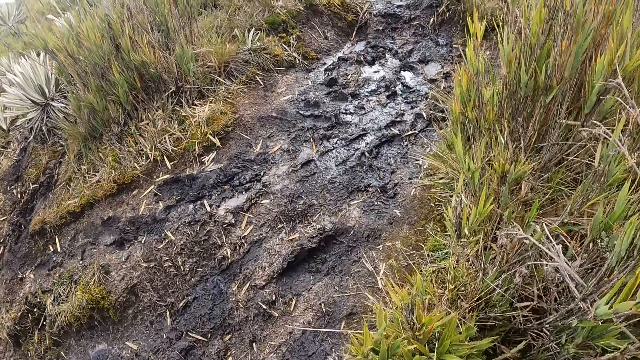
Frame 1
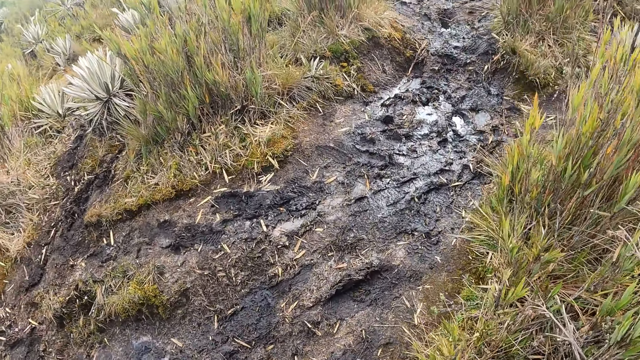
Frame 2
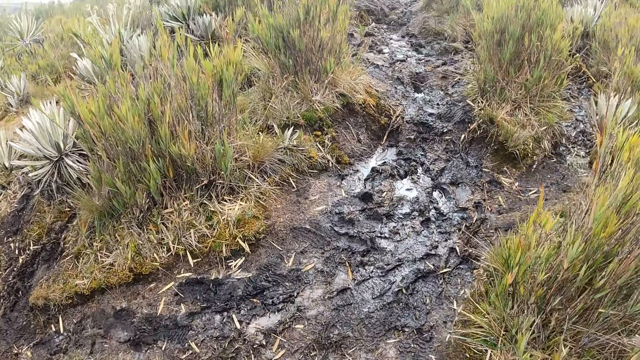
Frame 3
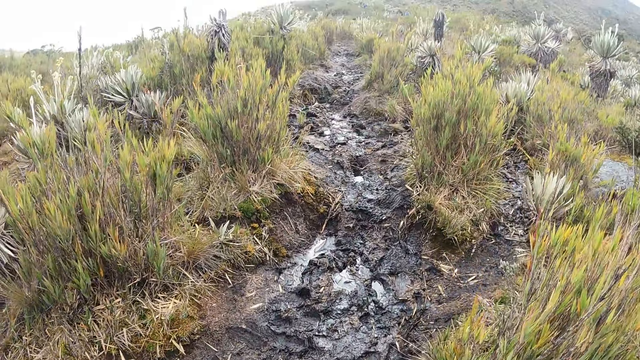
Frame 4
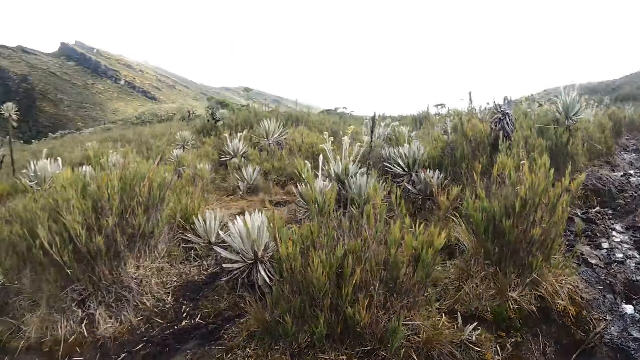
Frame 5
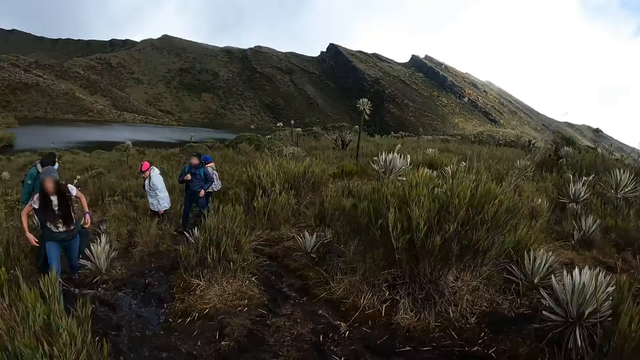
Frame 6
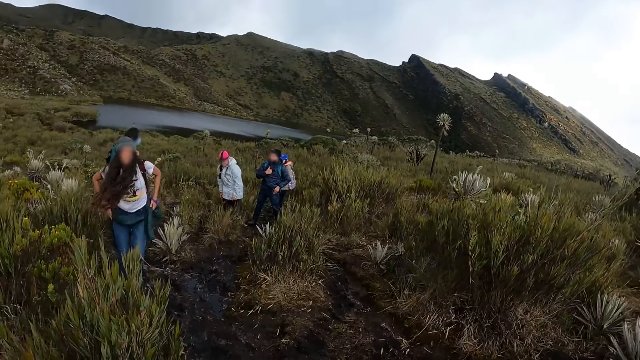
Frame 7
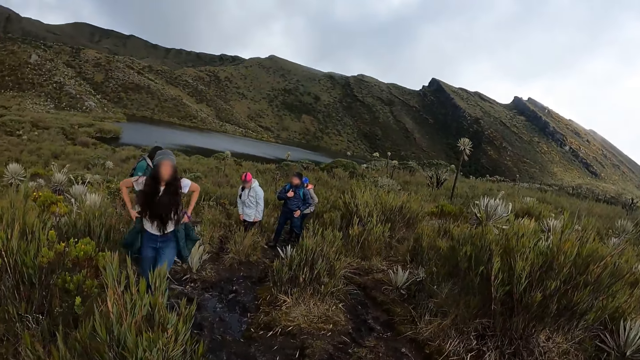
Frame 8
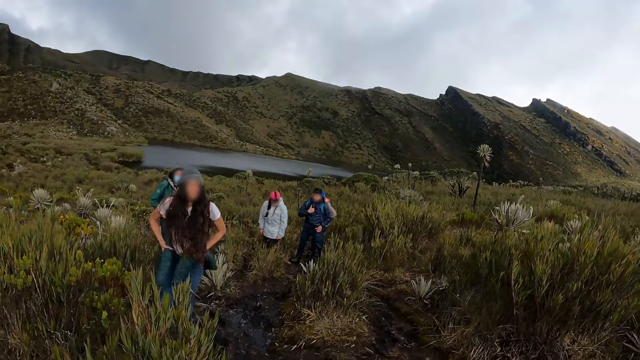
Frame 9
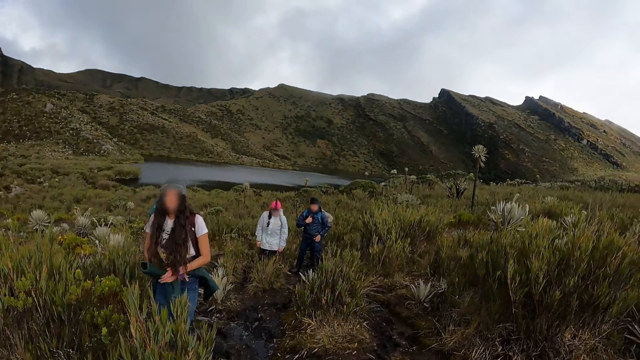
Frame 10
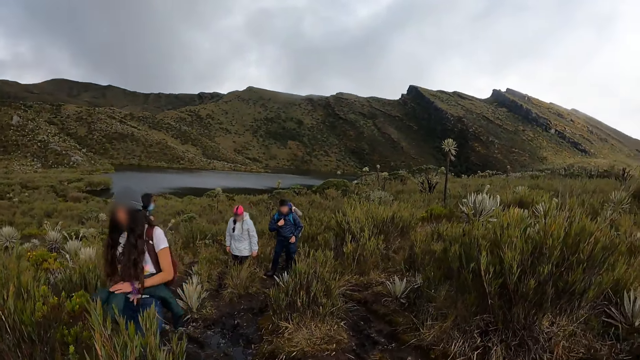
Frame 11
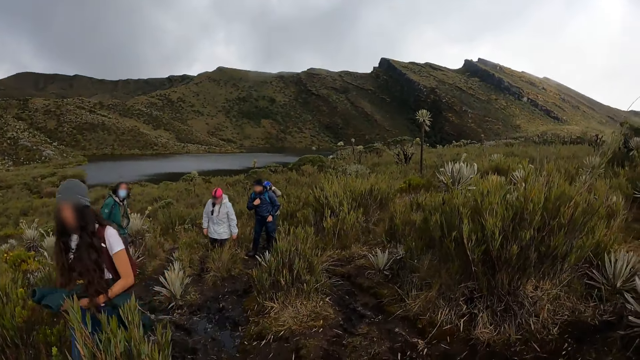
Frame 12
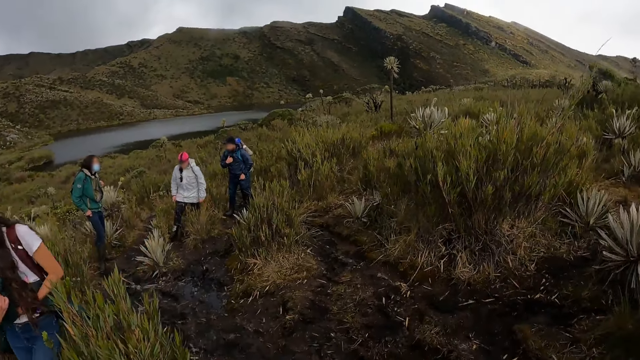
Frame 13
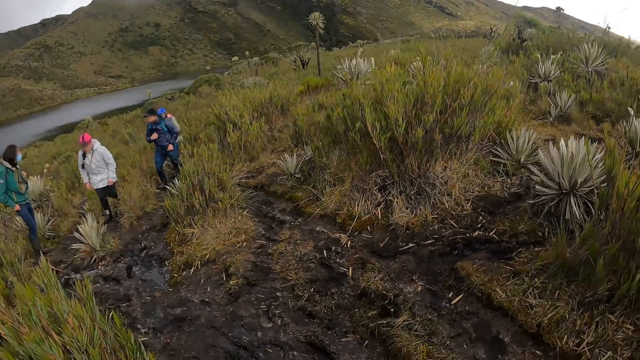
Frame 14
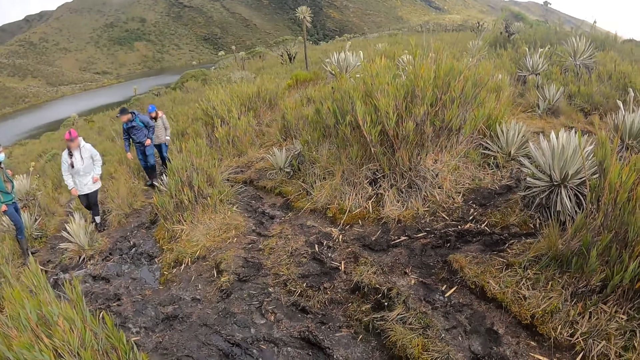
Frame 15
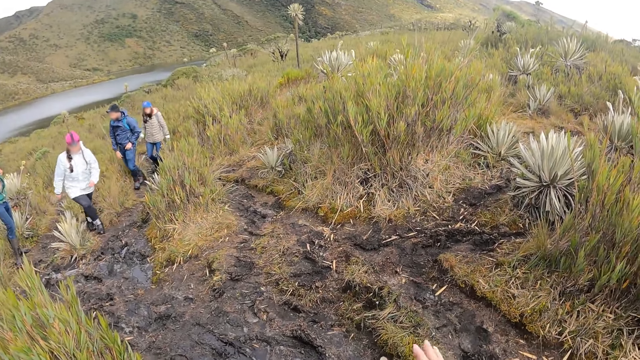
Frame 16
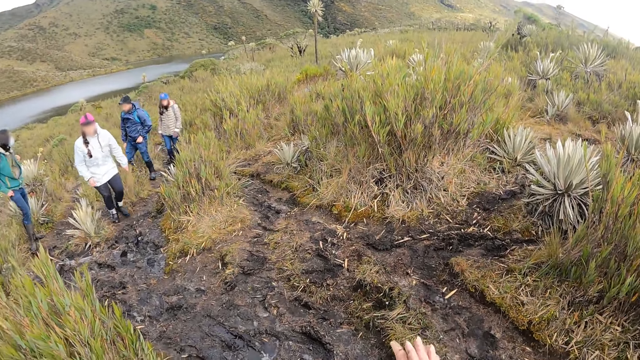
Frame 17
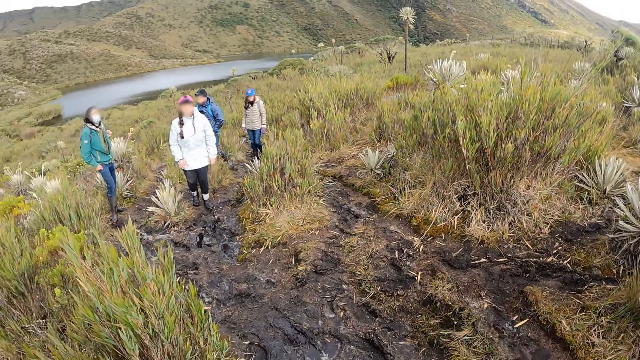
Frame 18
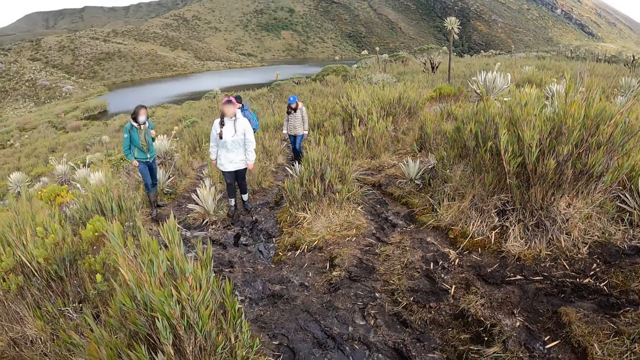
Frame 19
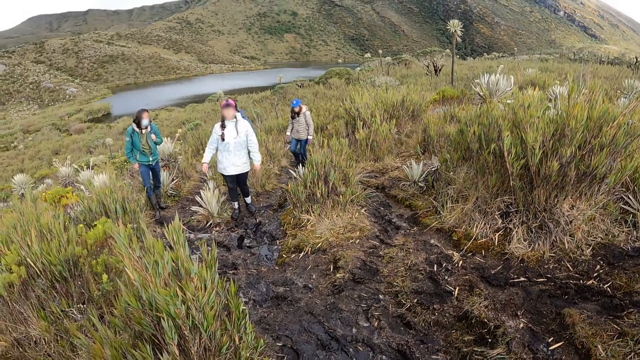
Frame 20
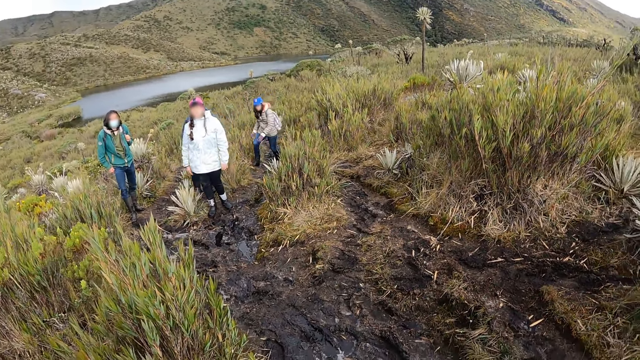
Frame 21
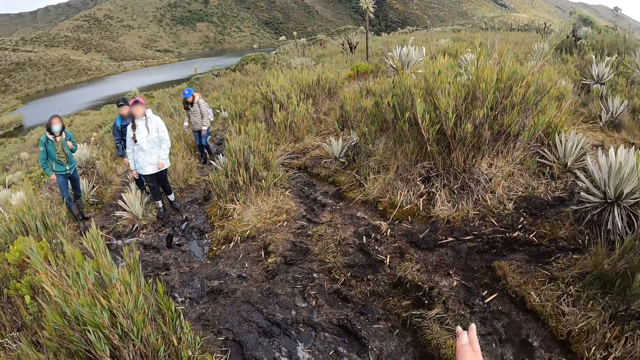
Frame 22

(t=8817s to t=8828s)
A woman hikes towards the camera wearer. The camera wearer interacts with the woman. The woman ties a jacket on her waist. The camera wearer rubs his hands together.

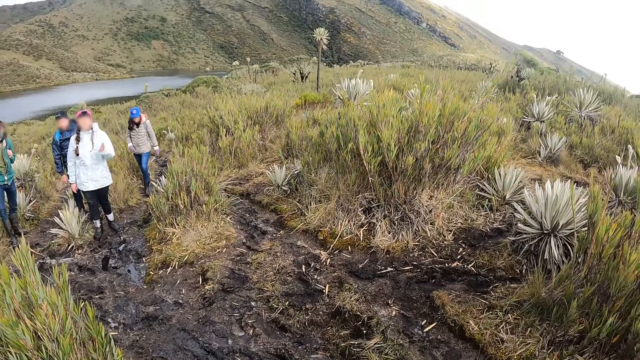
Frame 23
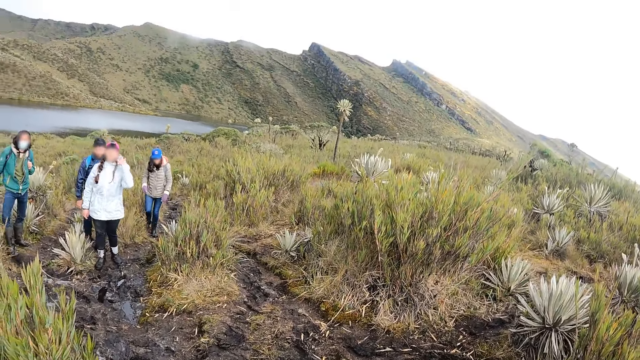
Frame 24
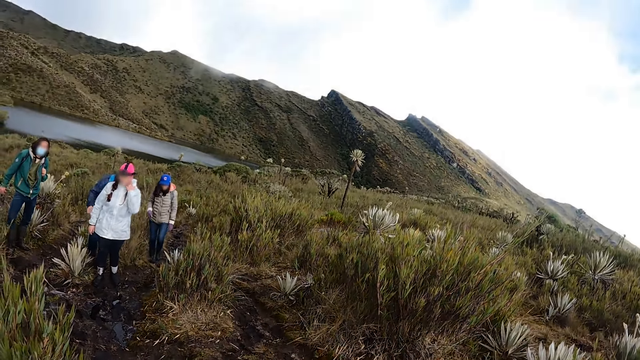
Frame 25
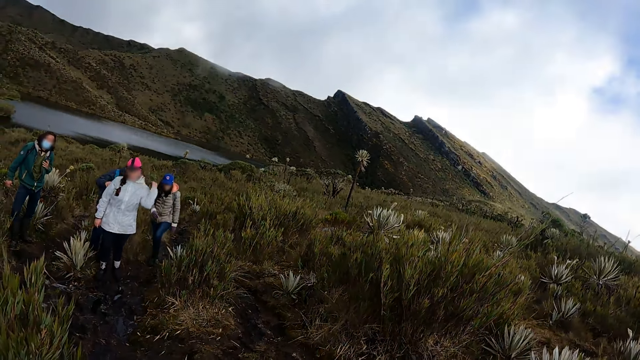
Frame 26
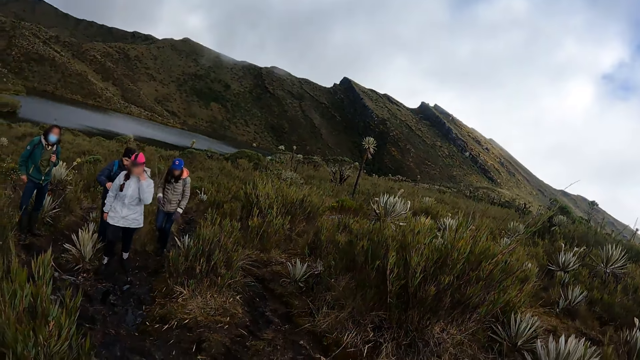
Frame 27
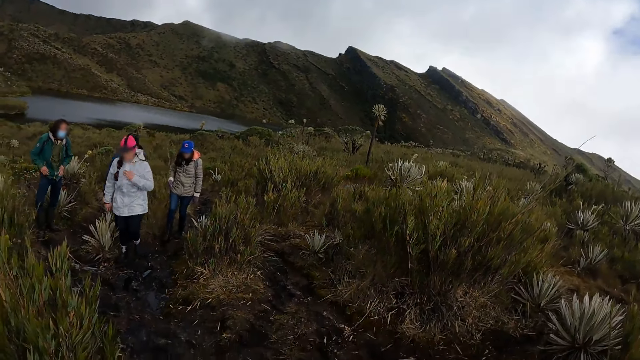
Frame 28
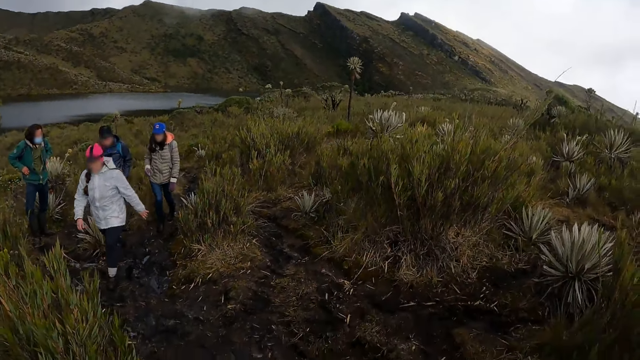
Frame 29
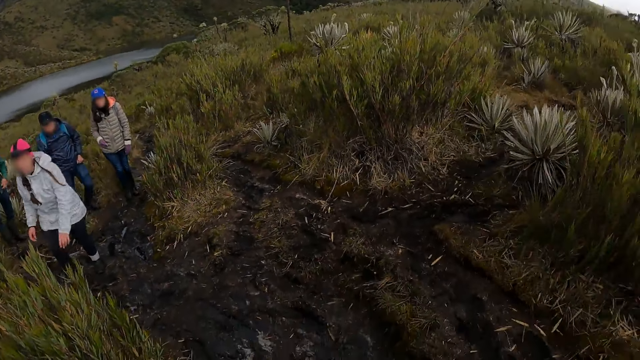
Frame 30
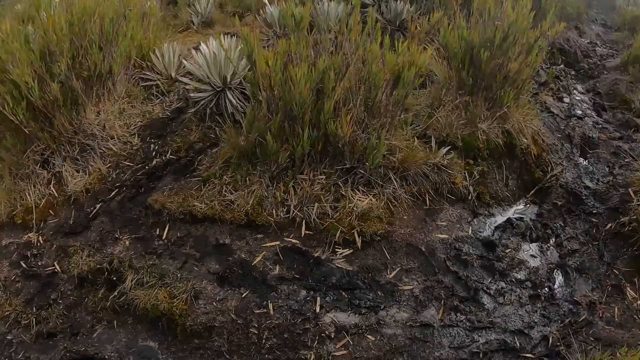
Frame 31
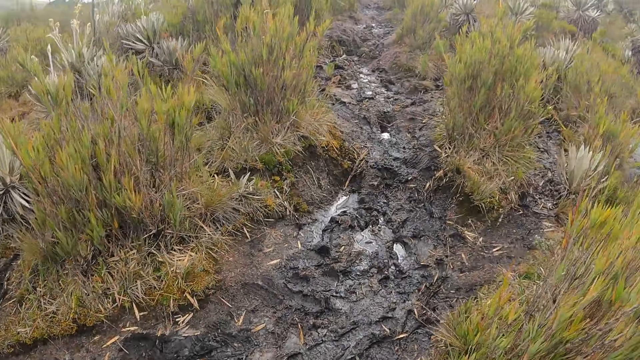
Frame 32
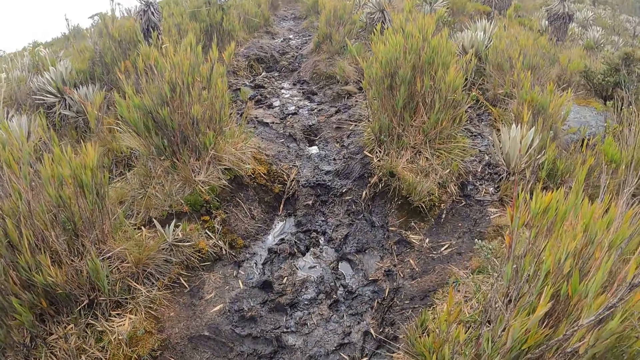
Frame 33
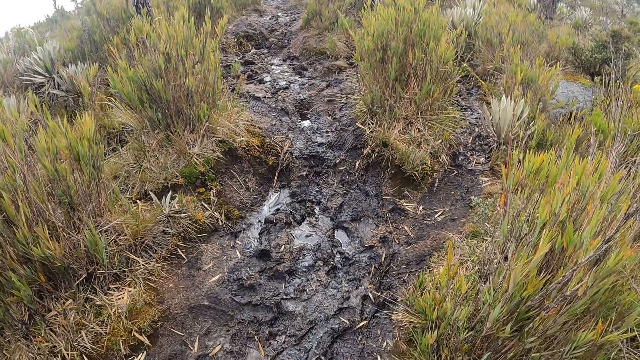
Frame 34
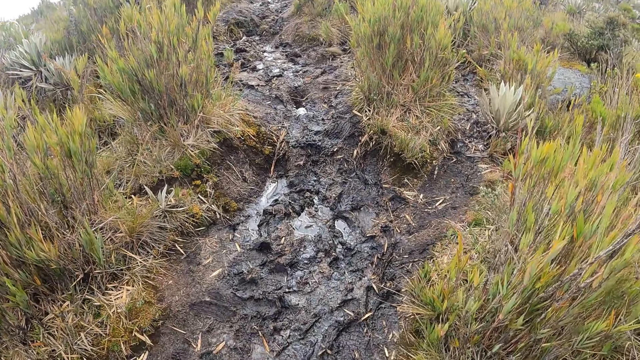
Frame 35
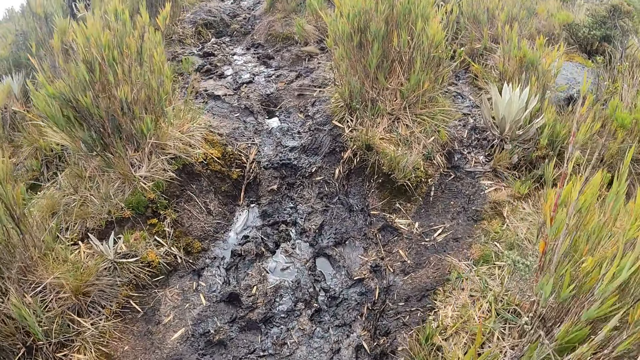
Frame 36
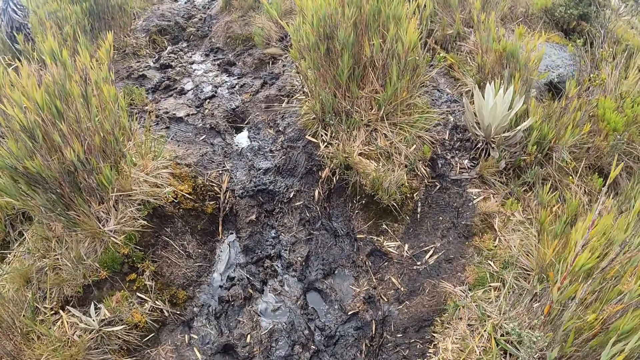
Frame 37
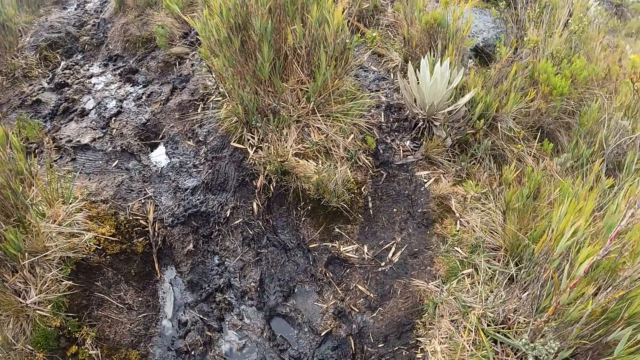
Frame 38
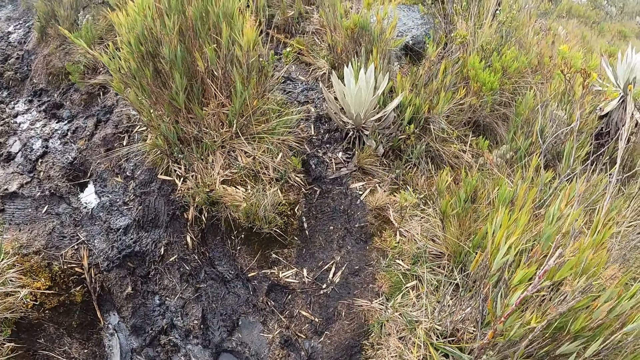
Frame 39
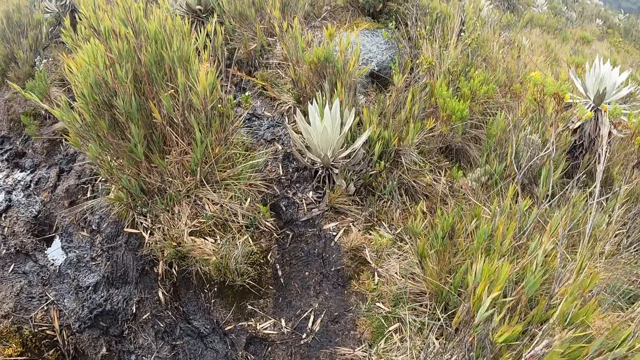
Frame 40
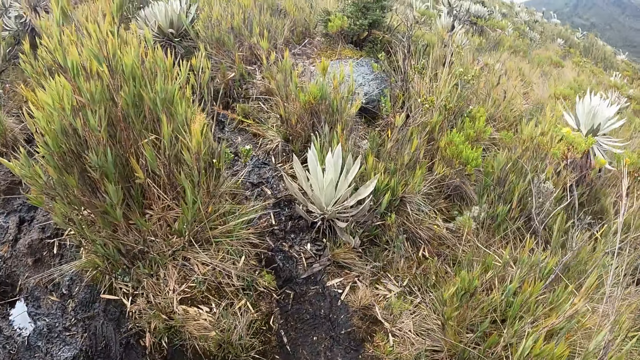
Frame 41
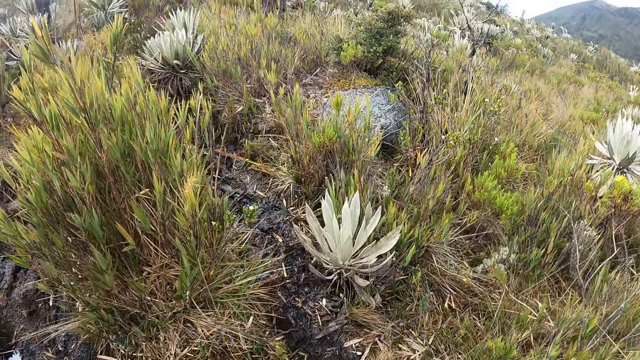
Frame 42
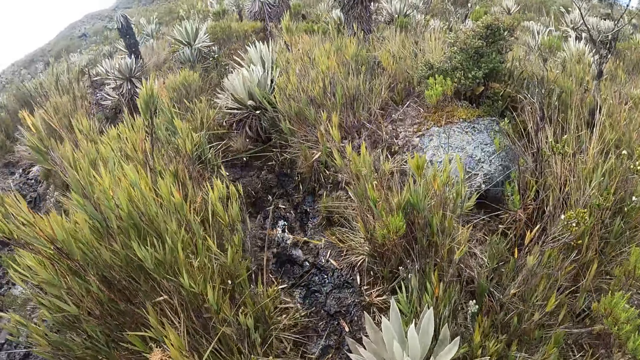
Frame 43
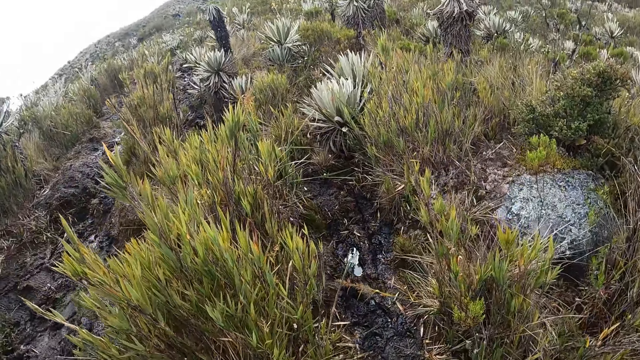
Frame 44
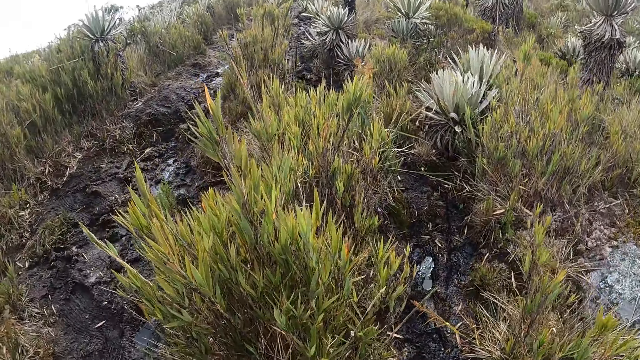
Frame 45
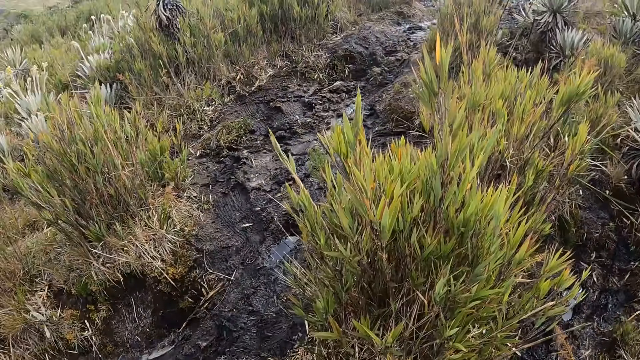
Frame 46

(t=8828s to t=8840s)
A woman hikes towards the camera wearer. The camera wearer looks at the front.
